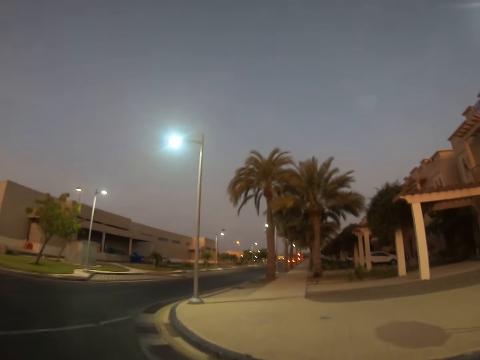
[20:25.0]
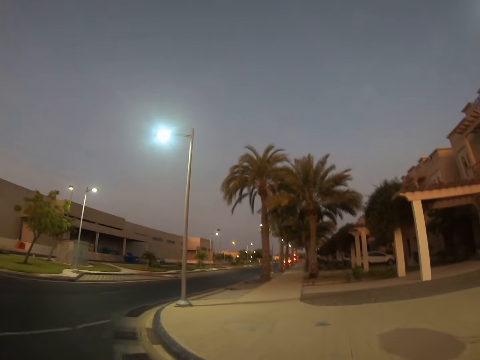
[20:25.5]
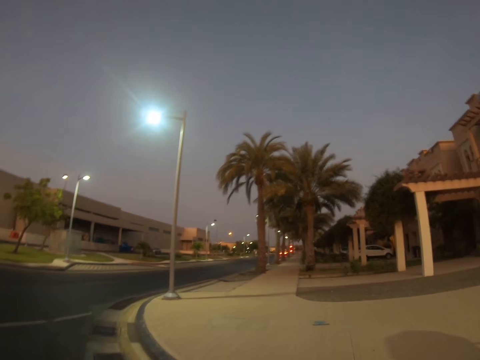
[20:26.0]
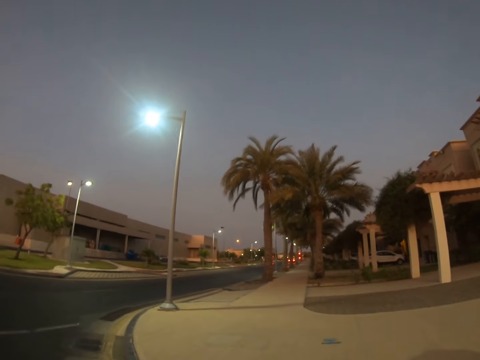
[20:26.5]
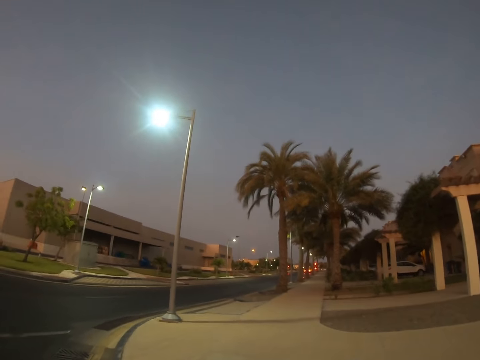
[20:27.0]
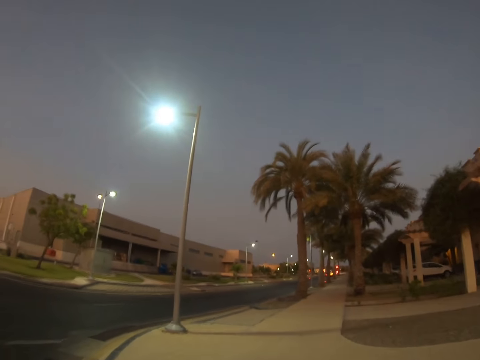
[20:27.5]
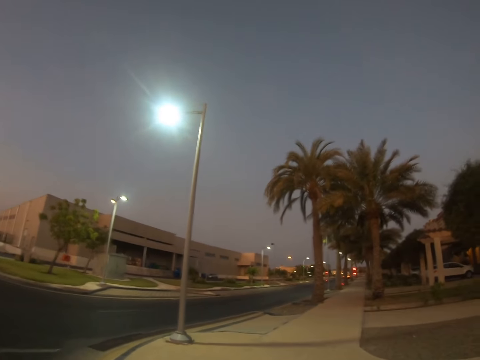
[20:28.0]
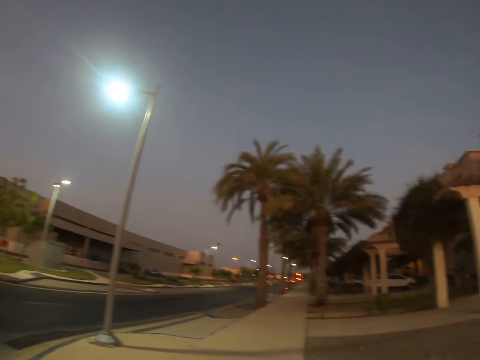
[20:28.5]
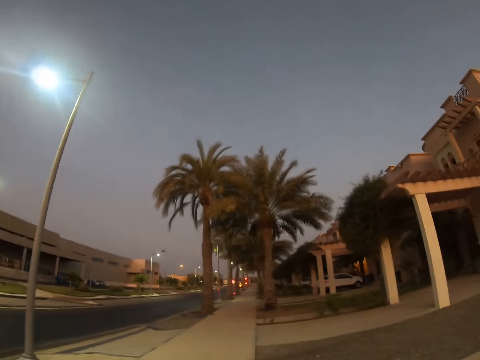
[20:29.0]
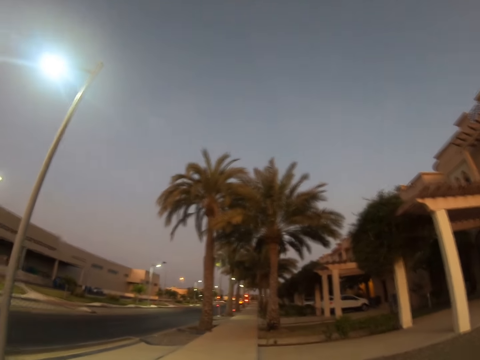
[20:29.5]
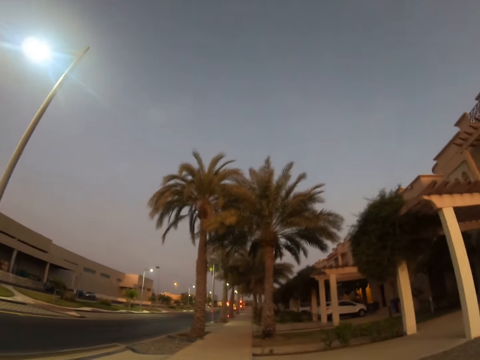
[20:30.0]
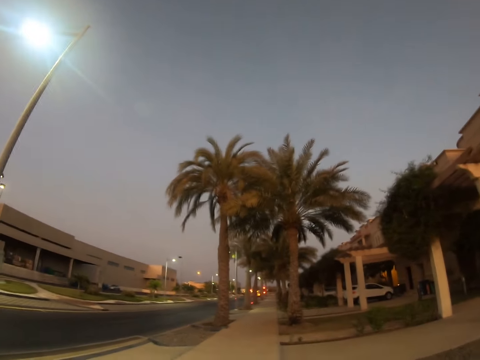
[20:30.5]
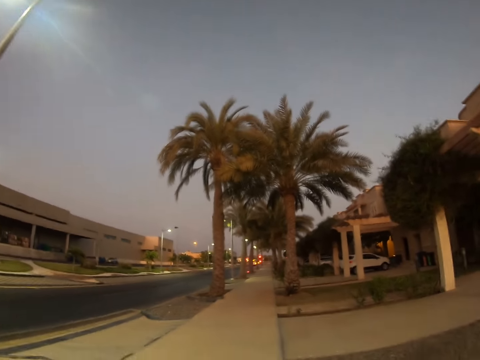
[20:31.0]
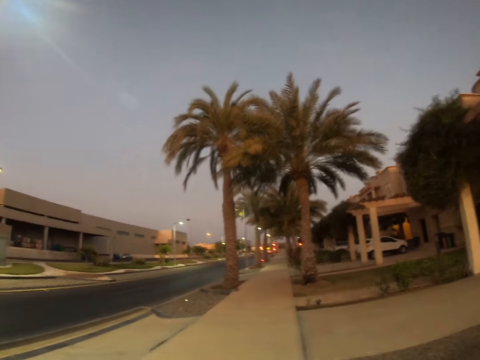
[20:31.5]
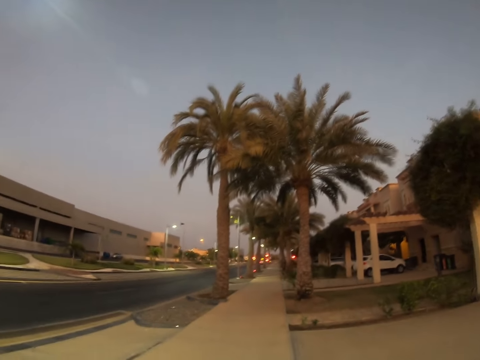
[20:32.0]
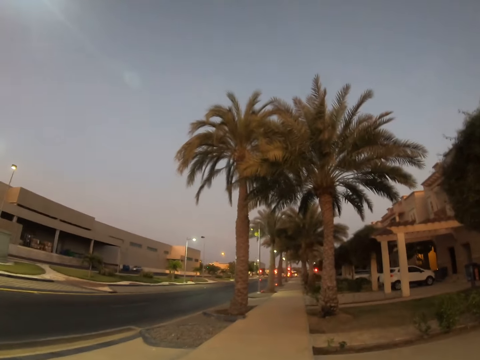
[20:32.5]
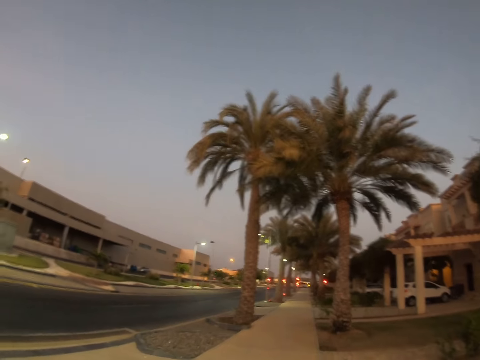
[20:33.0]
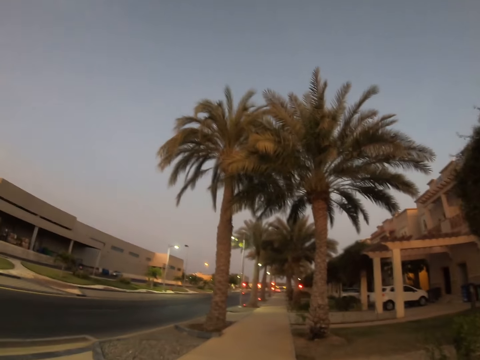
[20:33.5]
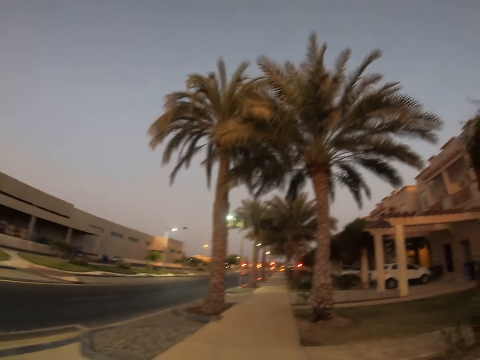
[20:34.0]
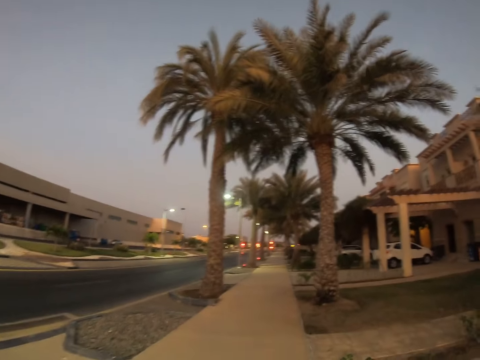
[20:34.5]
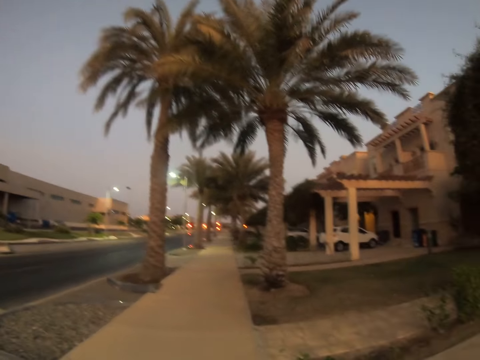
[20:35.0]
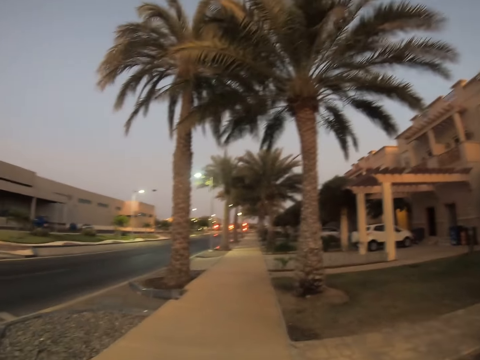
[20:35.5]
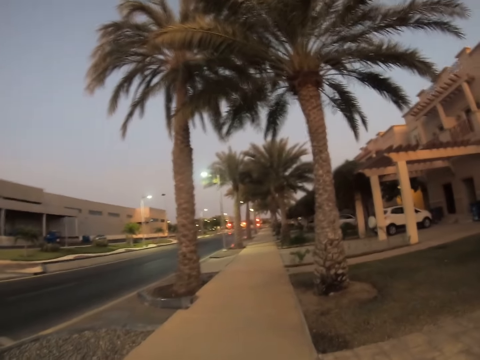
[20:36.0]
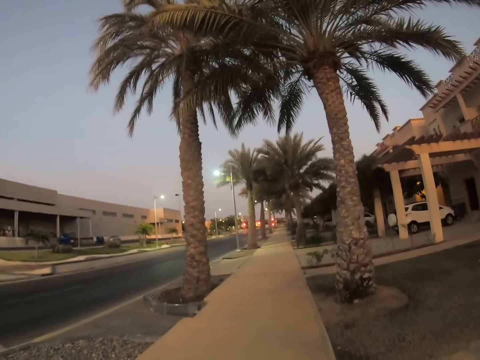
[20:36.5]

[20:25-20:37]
The camera wearer walks around a sidewalk.

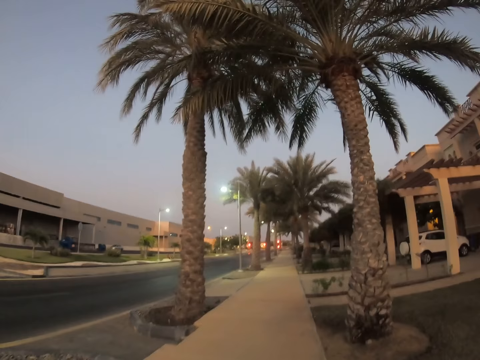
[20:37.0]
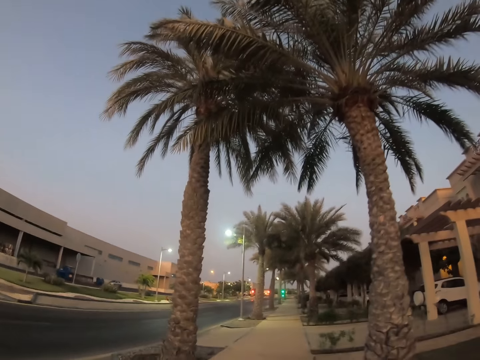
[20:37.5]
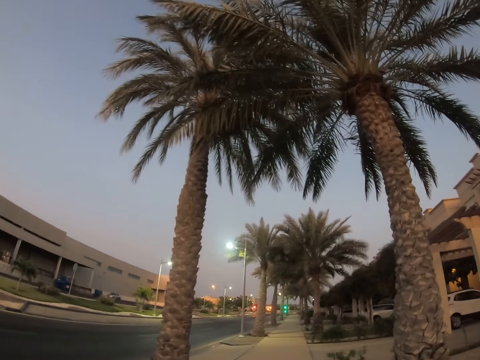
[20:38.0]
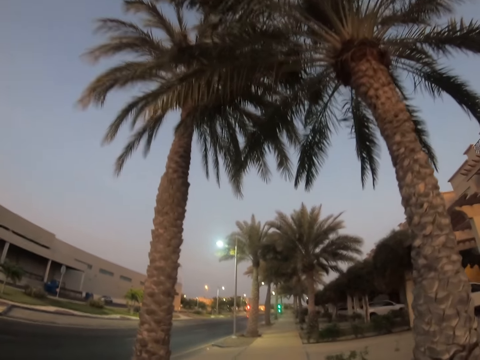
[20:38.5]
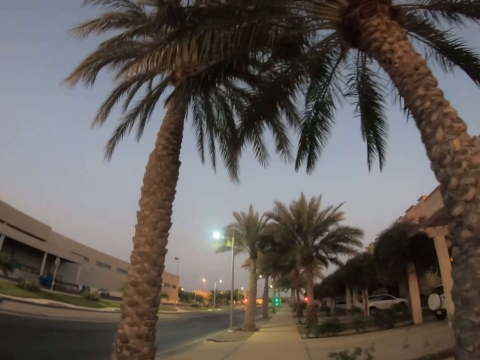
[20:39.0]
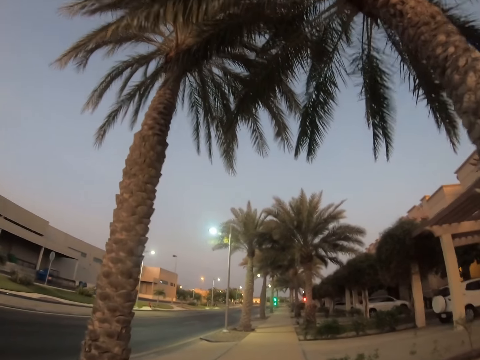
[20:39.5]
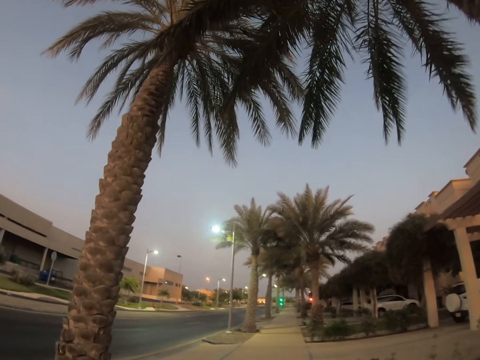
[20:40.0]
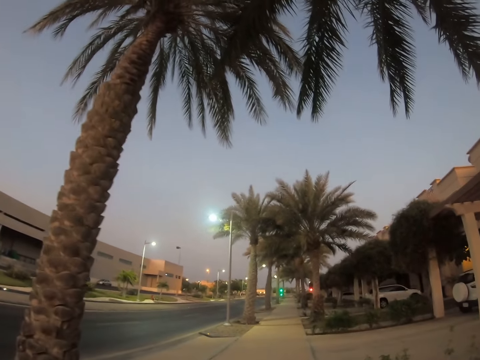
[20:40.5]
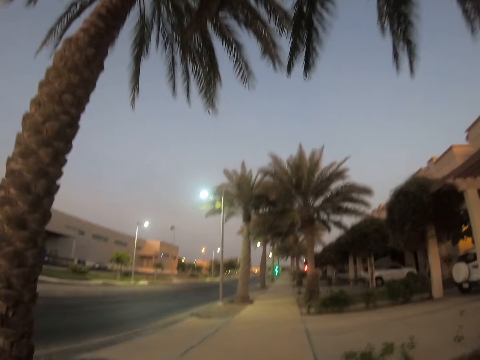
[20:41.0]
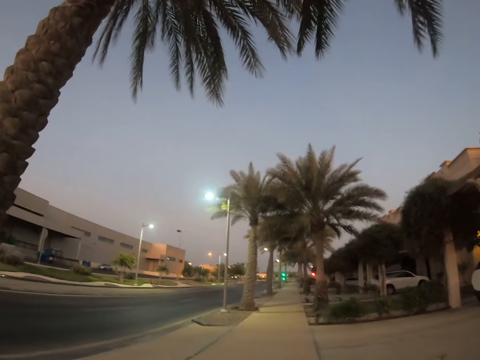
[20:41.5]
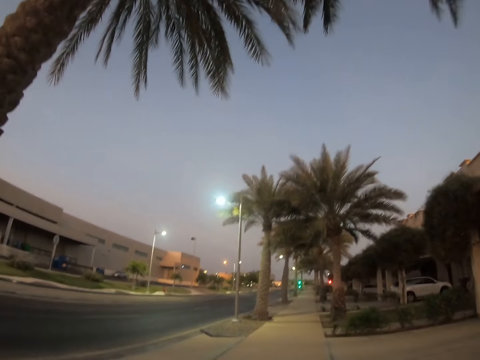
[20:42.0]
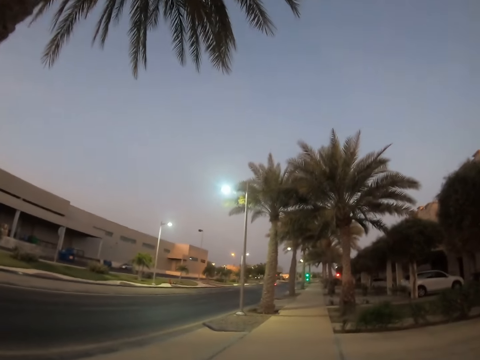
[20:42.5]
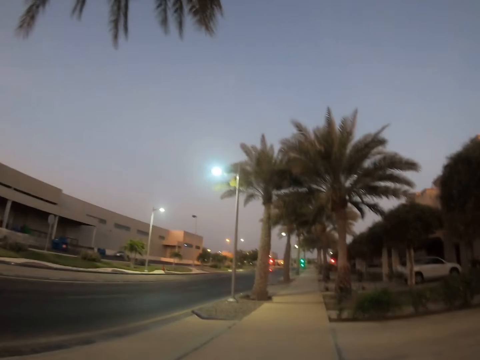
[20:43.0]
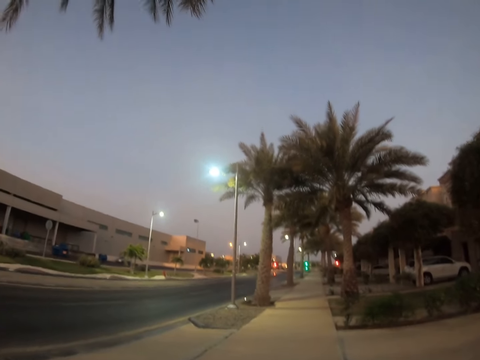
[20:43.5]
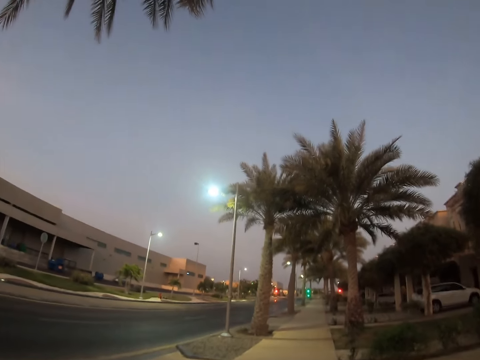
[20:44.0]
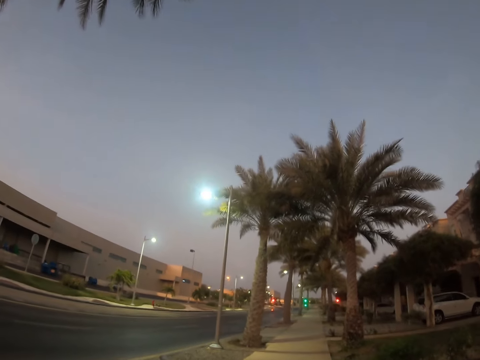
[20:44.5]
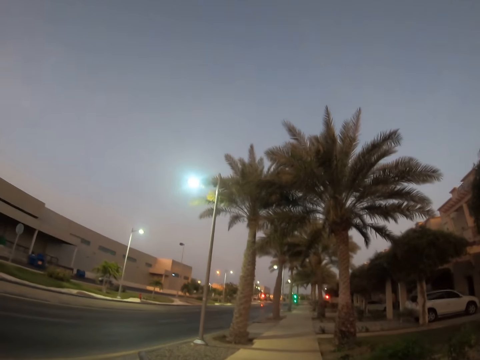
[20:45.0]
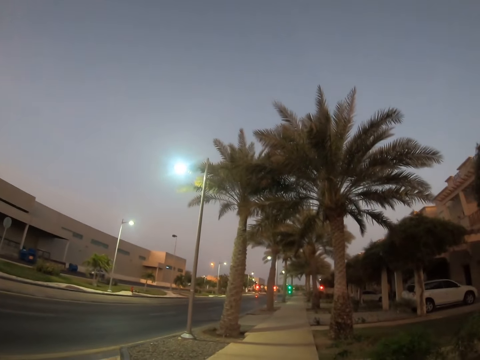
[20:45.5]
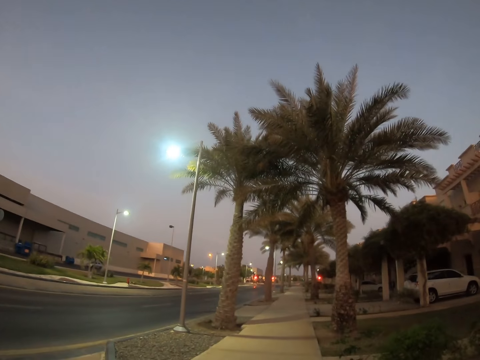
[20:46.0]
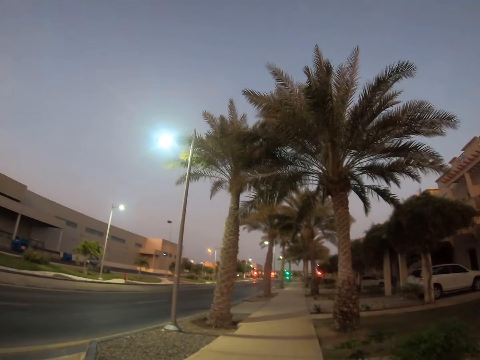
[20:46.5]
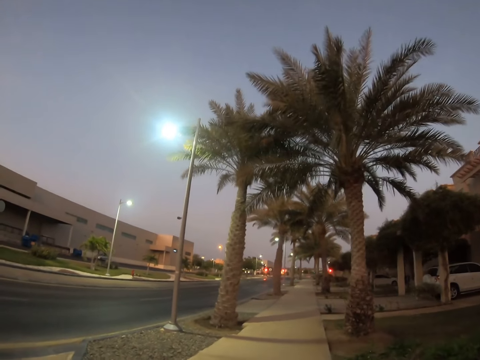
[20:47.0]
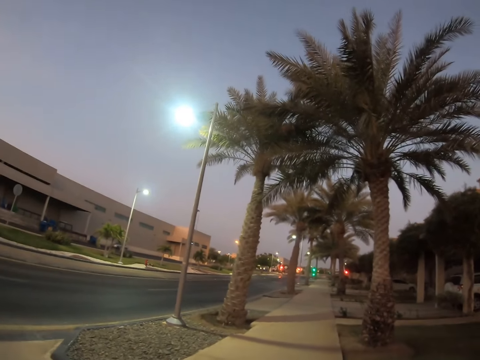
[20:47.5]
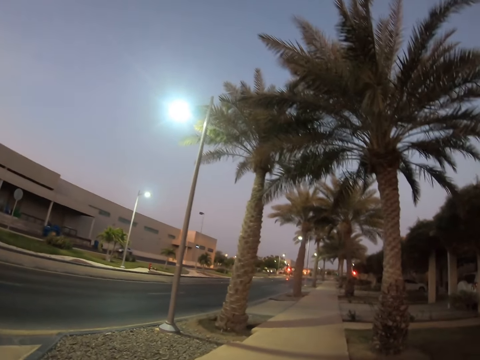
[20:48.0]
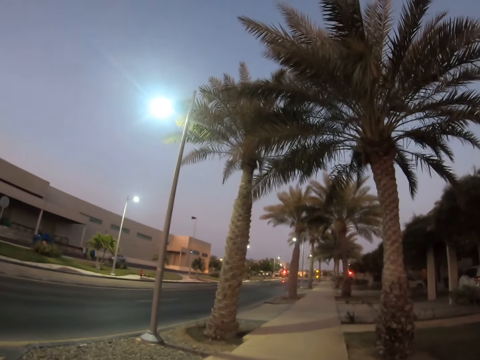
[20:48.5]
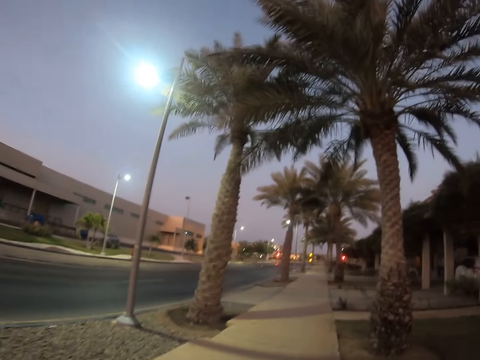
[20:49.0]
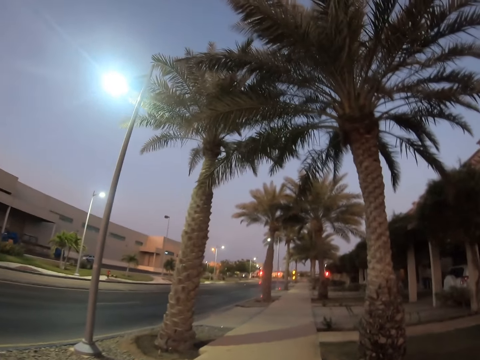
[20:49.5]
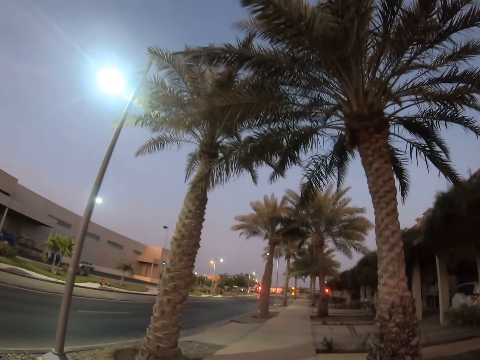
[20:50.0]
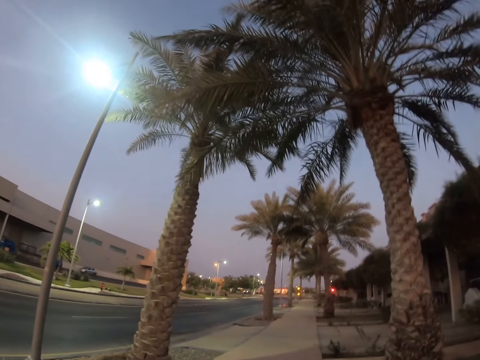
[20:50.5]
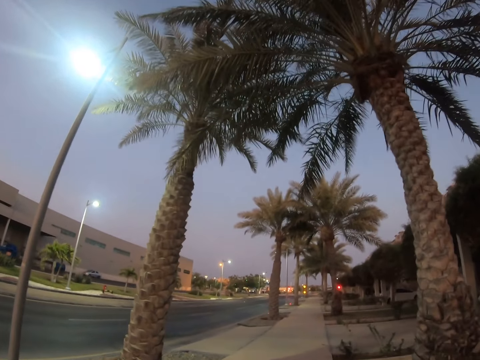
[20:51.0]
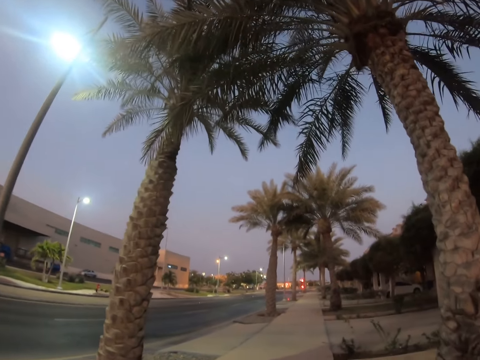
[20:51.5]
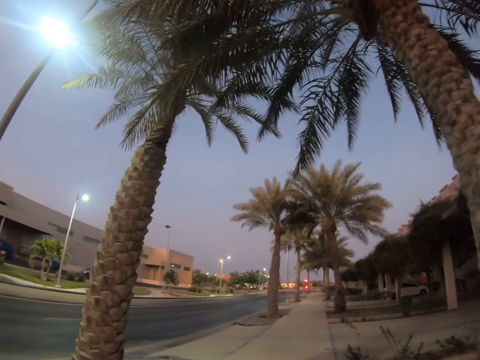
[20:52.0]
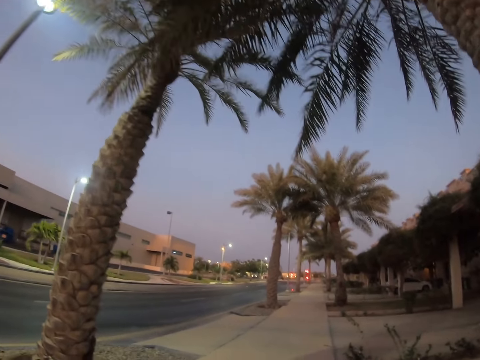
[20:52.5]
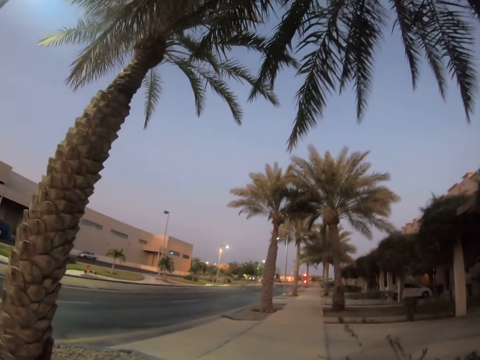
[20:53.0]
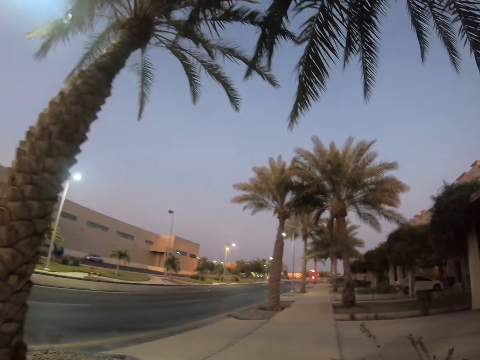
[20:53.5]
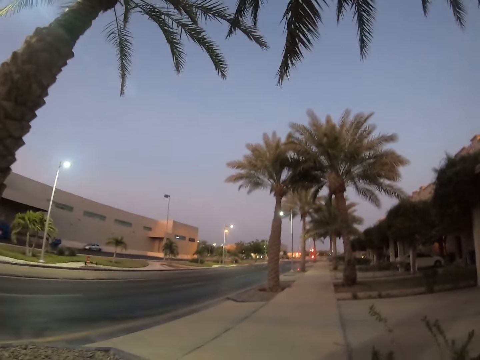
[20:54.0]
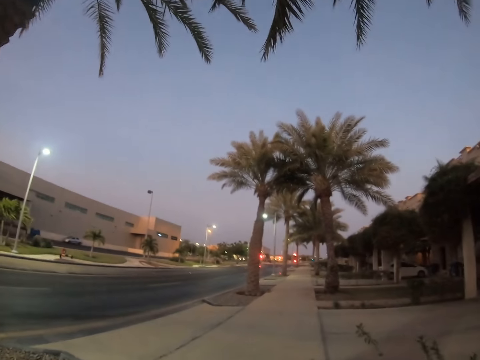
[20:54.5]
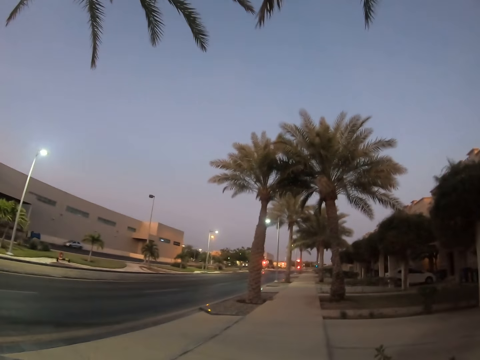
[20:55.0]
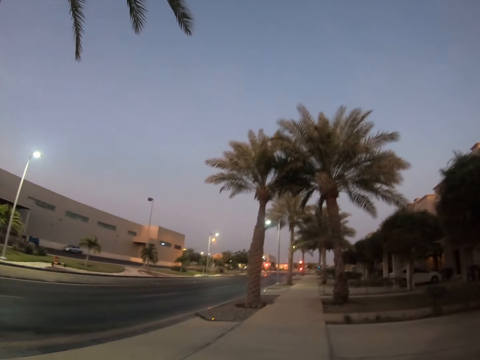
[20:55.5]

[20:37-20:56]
The camera wearer looks around a sidewalk. They walk around the sidewalk.
